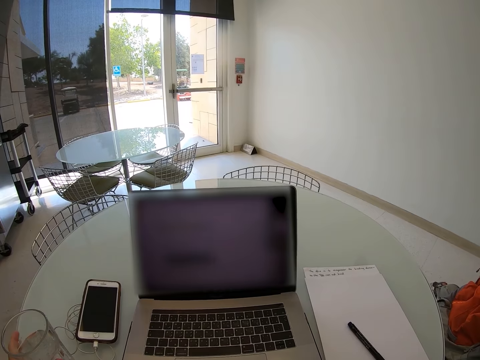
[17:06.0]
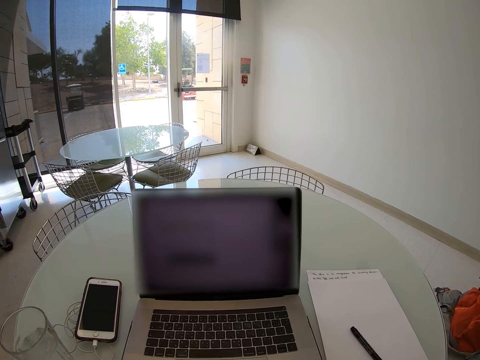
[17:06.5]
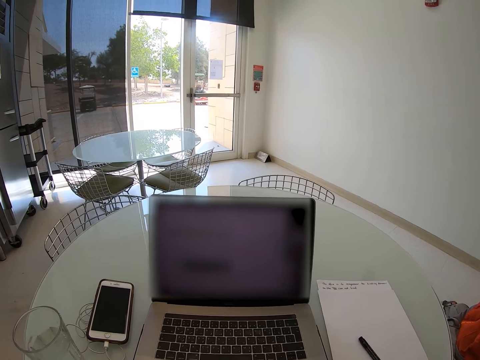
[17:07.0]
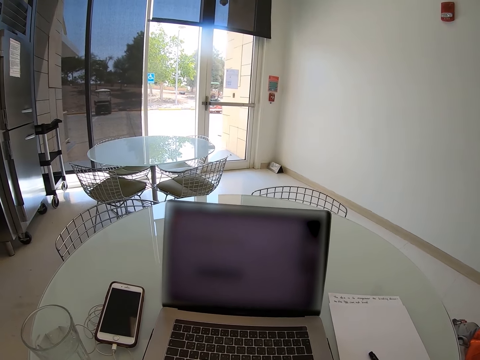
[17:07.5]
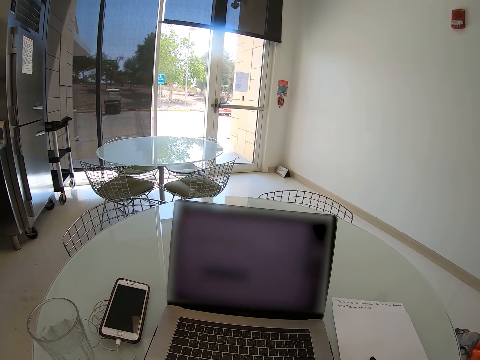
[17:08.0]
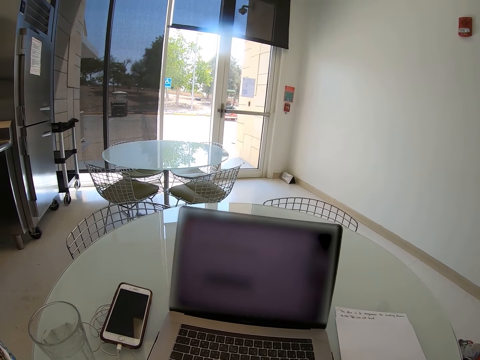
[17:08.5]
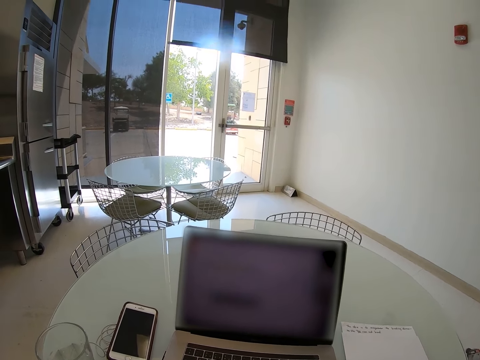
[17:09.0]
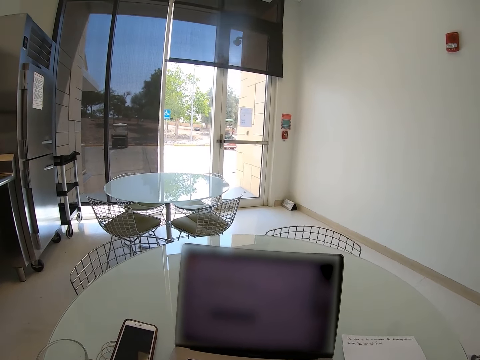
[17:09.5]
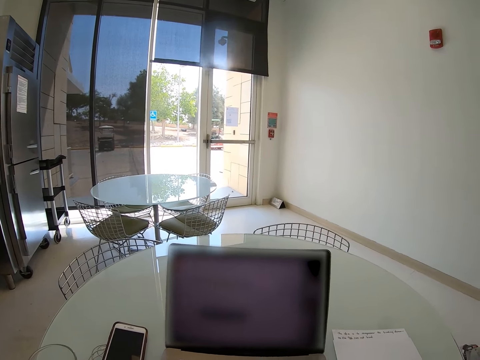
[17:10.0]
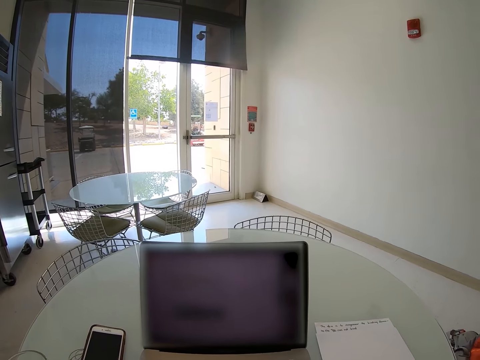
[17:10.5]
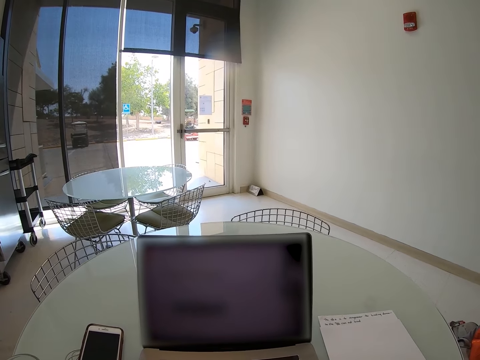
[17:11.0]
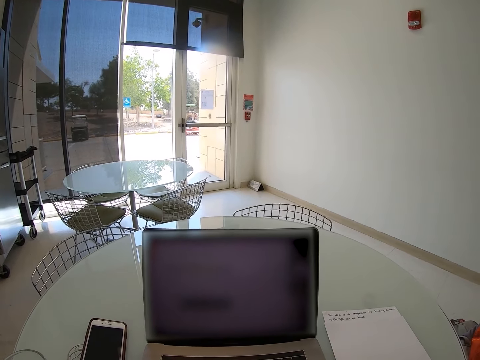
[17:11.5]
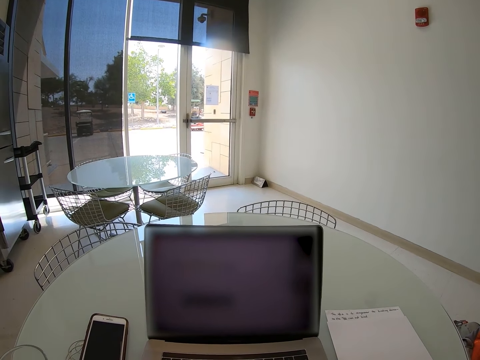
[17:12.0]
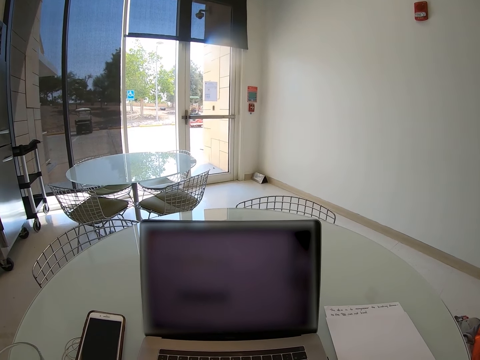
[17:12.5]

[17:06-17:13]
The camera wearer sits on the chair on the floor.

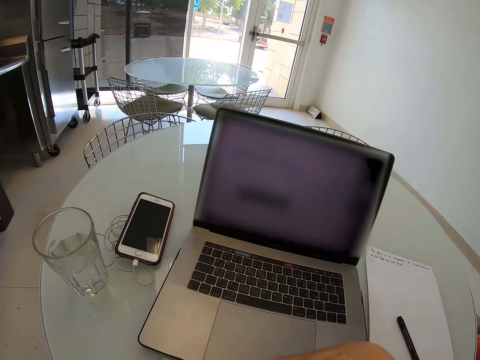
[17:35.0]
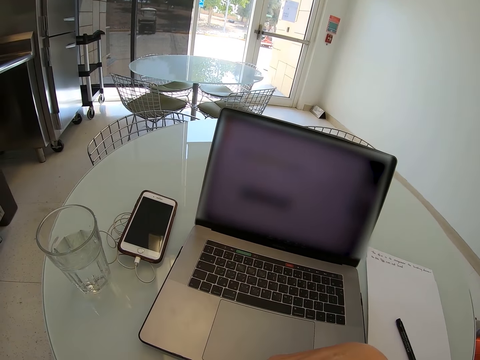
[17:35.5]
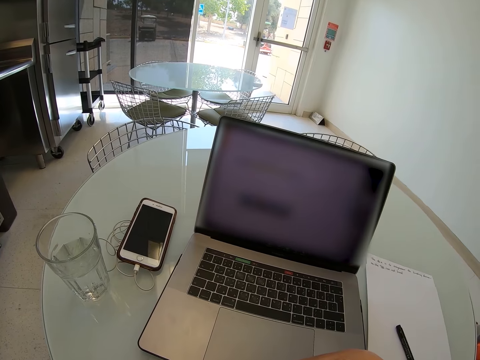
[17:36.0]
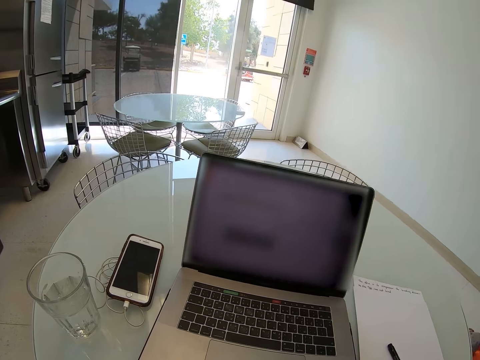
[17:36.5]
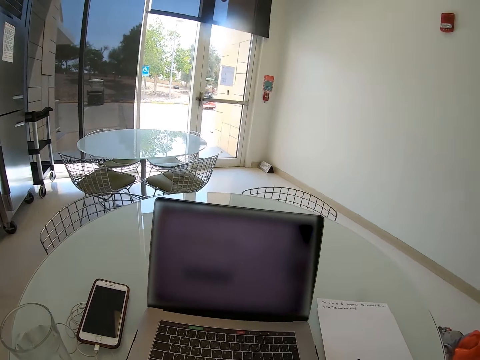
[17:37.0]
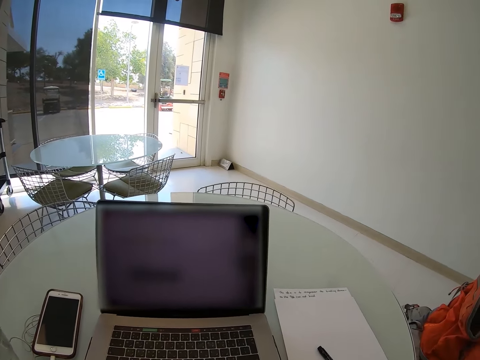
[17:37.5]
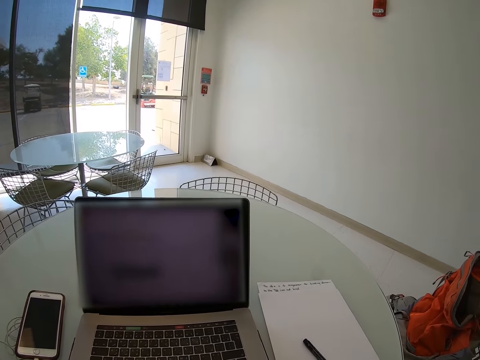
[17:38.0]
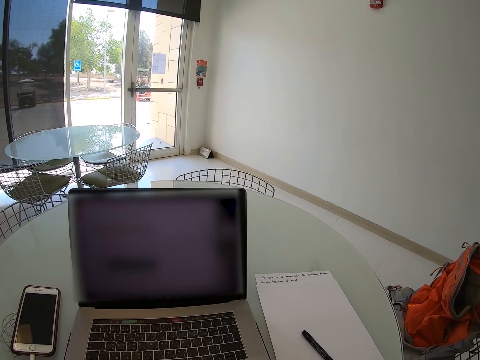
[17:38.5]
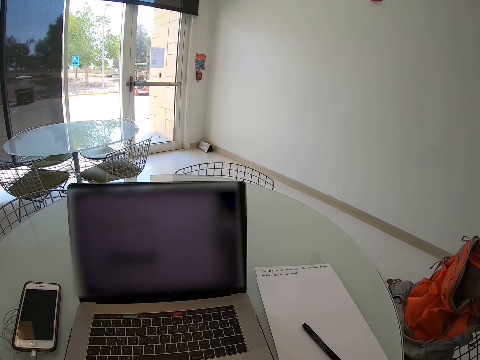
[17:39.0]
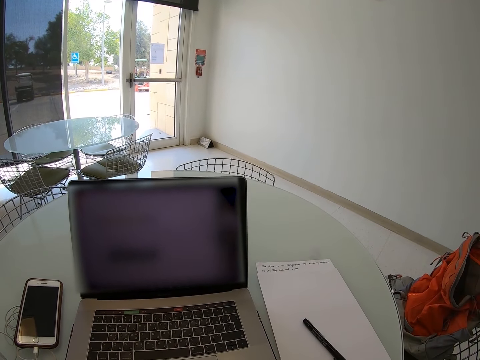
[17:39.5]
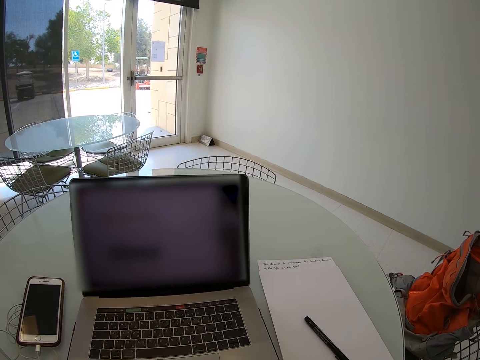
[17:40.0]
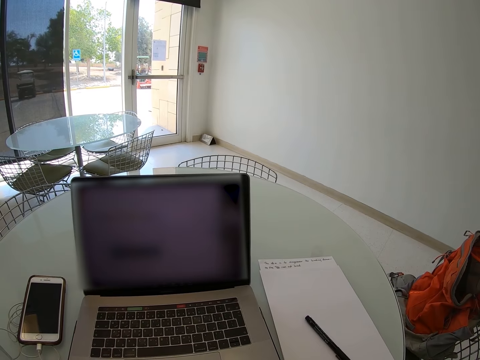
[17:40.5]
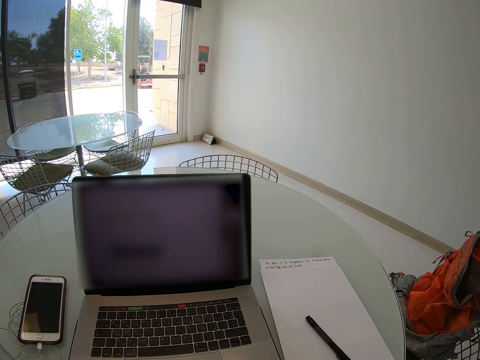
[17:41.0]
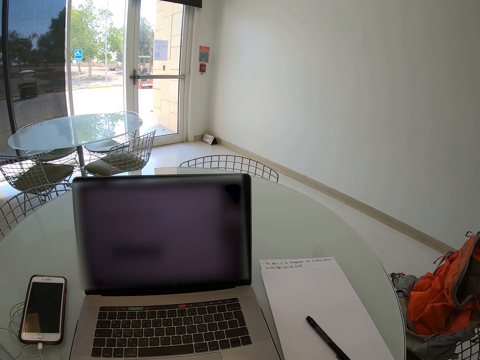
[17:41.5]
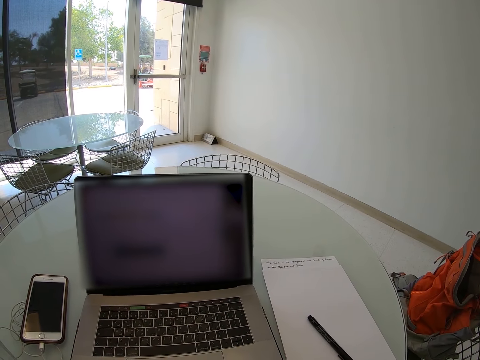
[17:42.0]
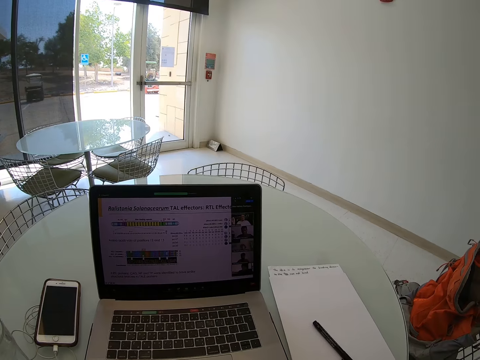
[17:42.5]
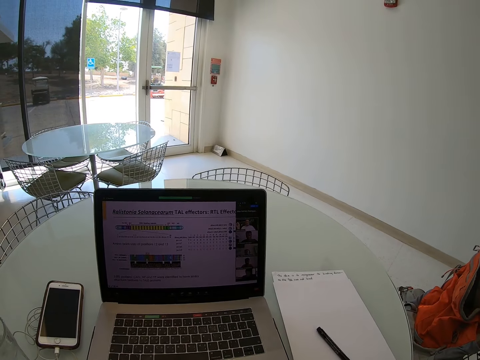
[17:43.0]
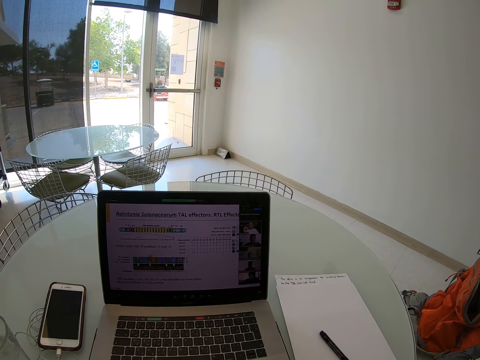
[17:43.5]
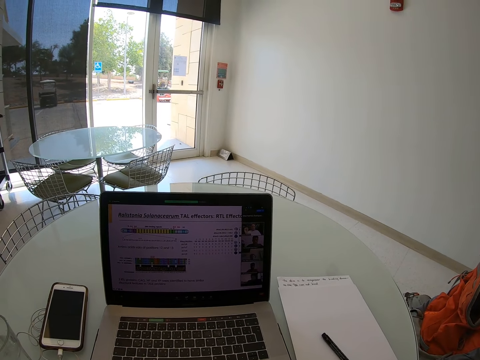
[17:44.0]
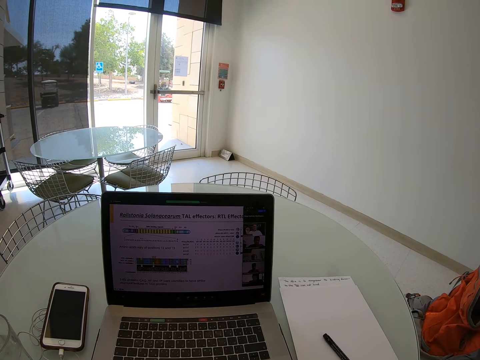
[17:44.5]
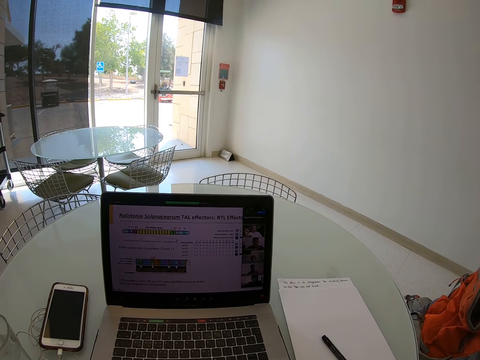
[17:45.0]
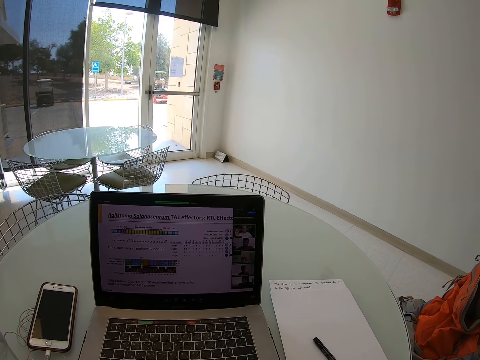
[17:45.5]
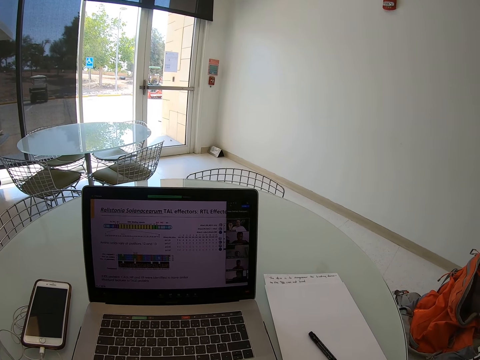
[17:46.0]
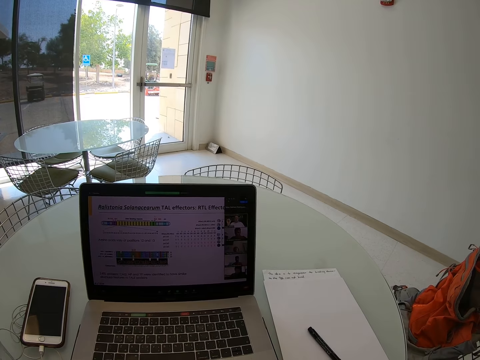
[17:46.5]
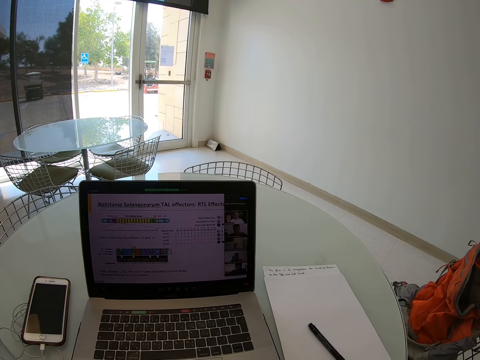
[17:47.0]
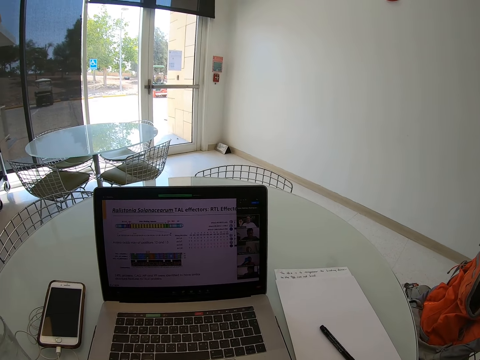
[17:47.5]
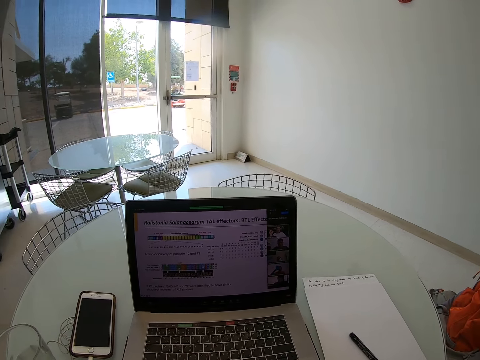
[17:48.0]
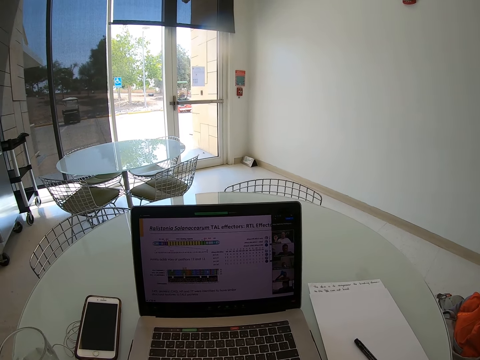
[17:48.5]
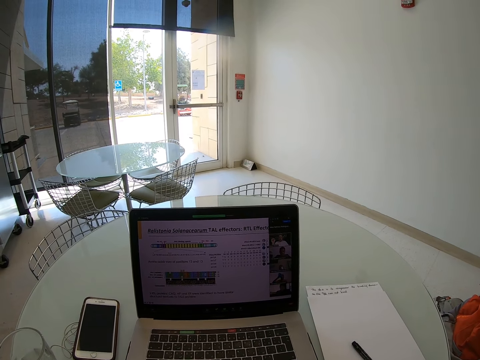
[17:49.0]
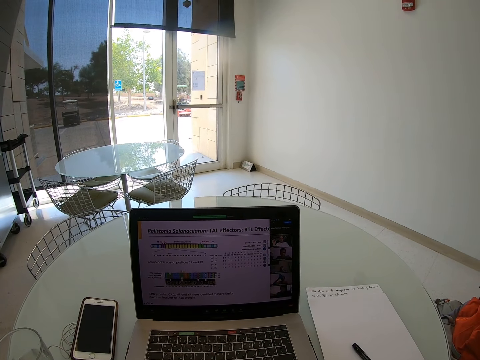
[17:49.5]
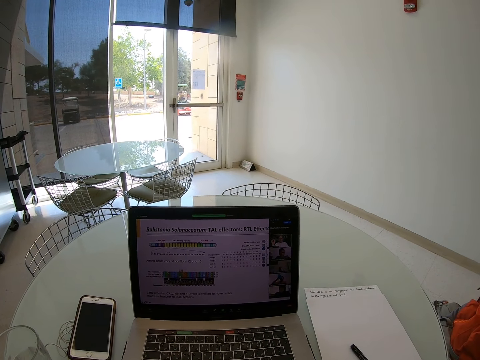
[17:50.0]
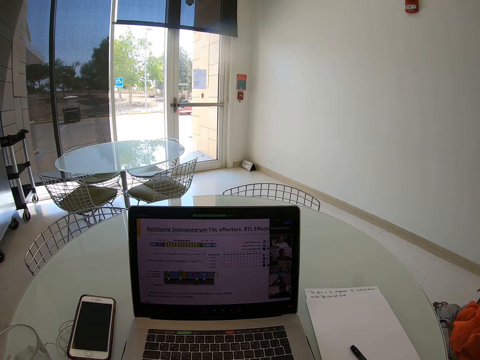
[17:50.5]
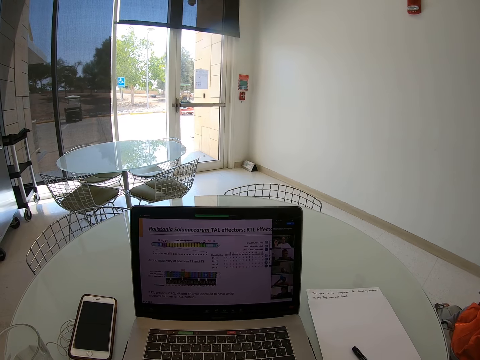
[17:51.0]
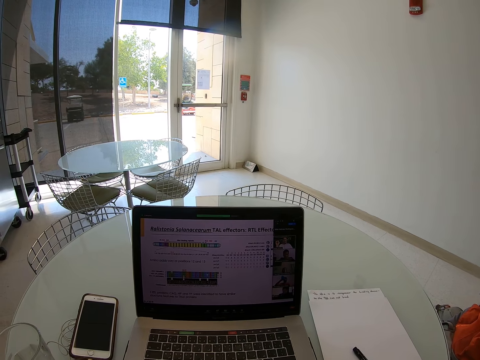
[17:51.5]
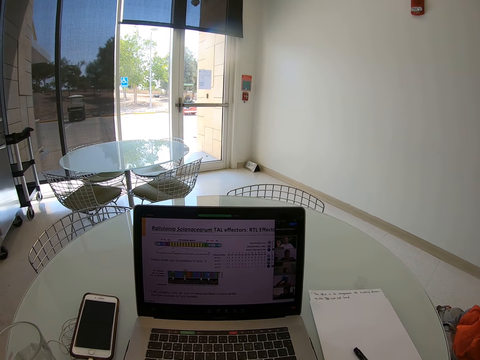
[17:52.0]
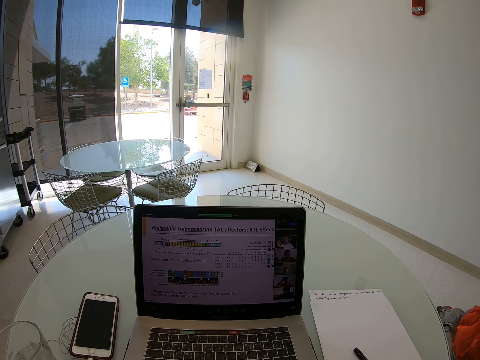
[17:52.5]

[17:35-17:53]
The camera wearer looks around the room. They scroll on the laptop.

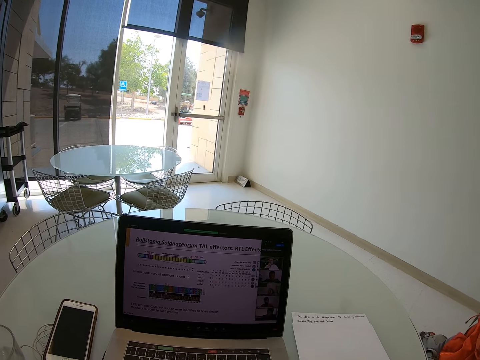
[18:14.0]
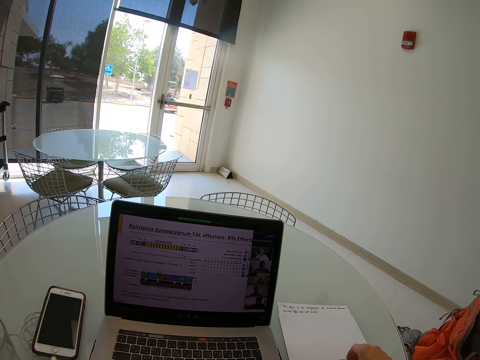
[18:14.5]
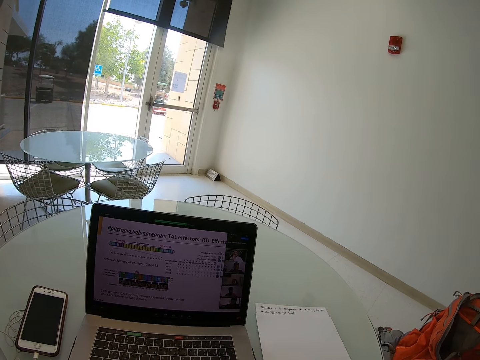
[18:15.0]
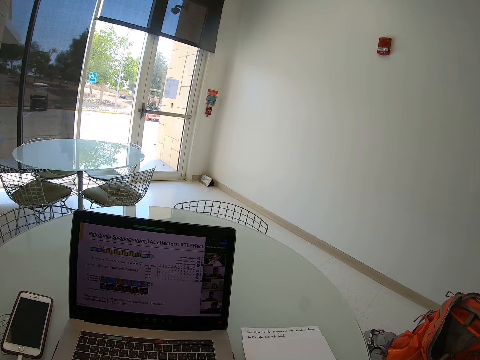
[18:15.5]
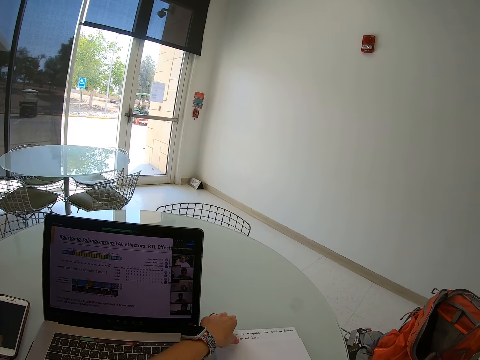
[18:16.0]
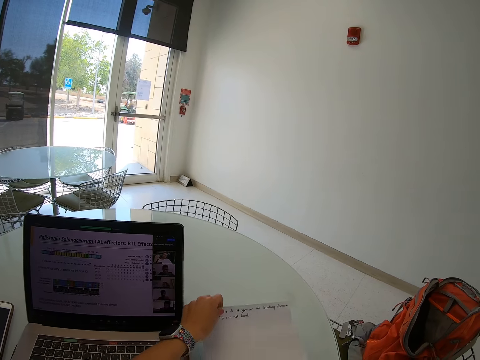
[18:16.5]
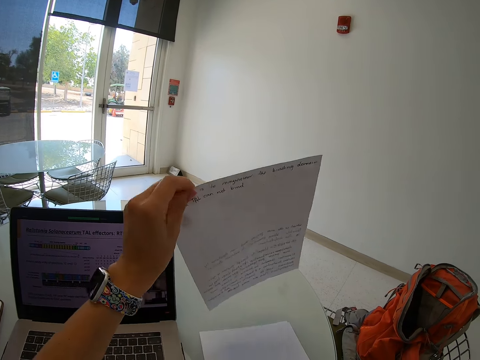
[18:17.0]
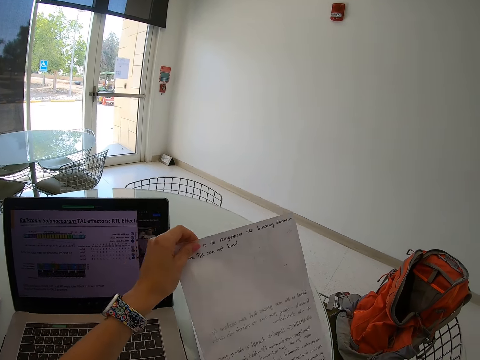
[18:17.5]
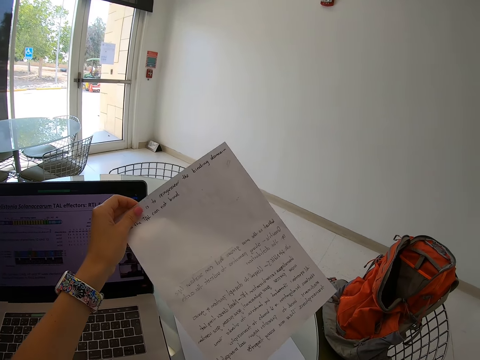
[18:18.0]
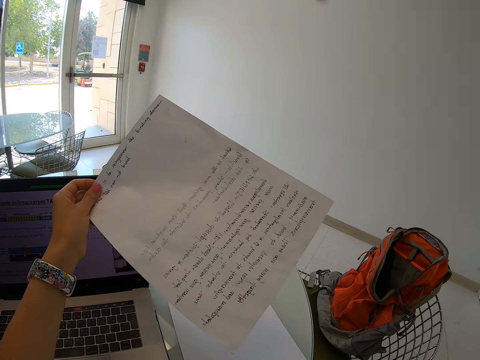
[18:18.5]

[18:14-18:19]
The camera wearer picks up the white paper on the table. He holds the white paper with his left hand.
